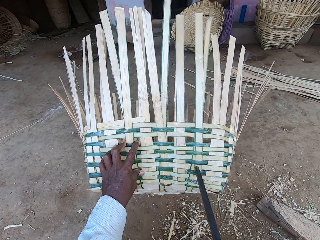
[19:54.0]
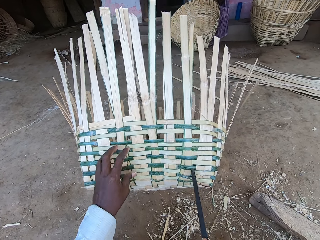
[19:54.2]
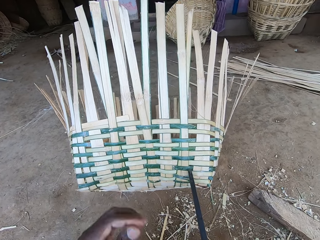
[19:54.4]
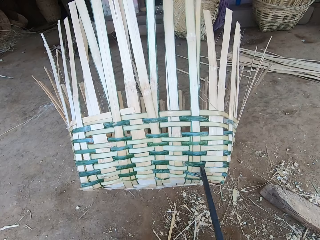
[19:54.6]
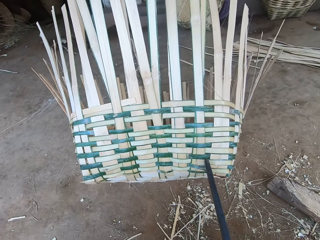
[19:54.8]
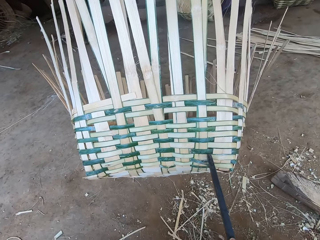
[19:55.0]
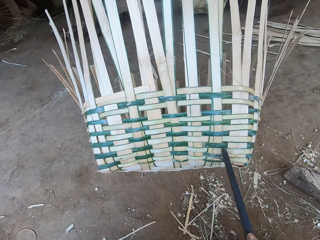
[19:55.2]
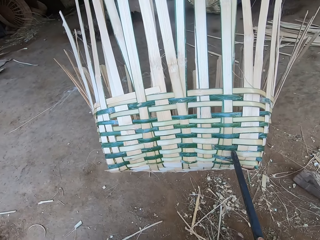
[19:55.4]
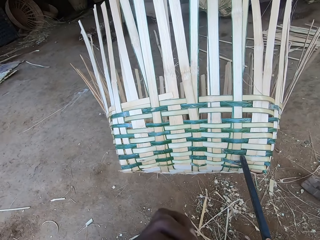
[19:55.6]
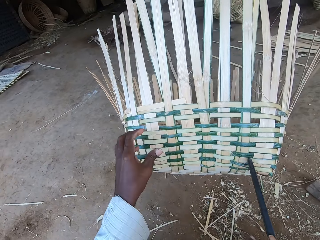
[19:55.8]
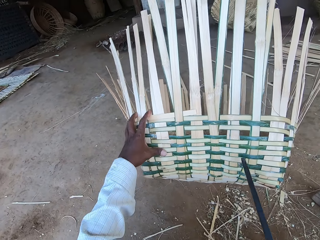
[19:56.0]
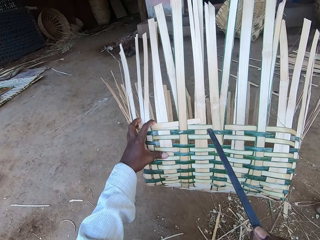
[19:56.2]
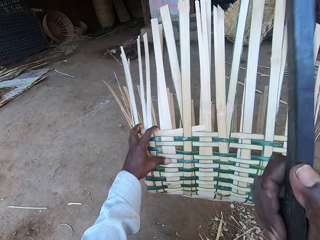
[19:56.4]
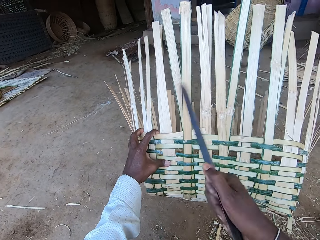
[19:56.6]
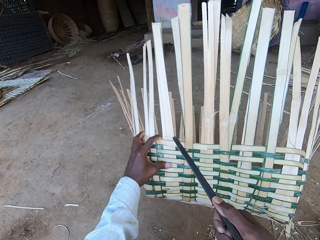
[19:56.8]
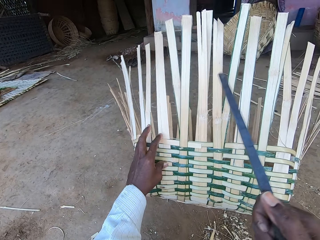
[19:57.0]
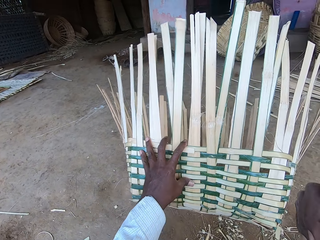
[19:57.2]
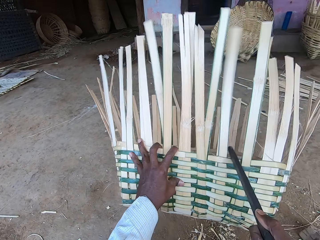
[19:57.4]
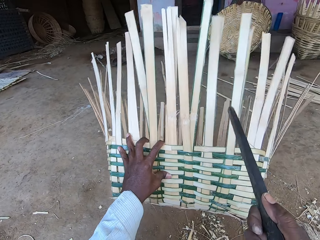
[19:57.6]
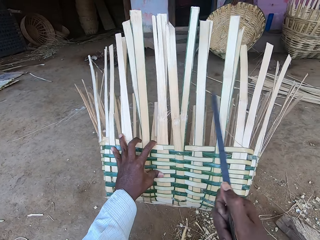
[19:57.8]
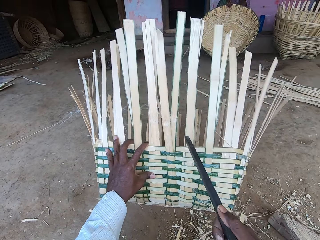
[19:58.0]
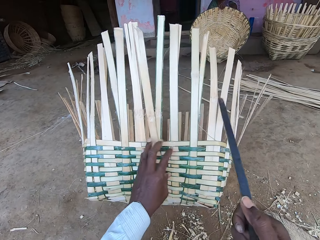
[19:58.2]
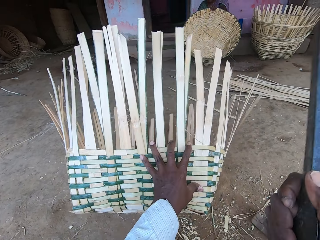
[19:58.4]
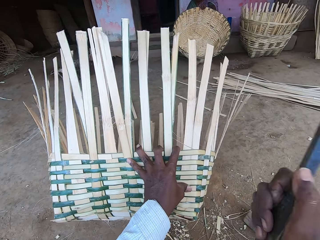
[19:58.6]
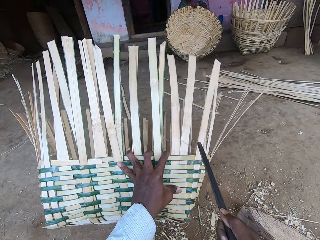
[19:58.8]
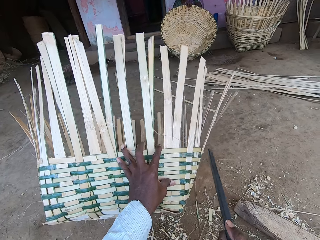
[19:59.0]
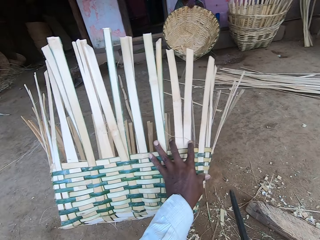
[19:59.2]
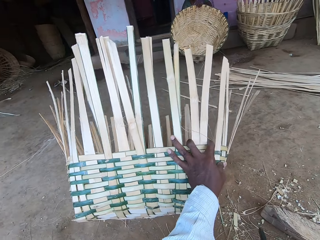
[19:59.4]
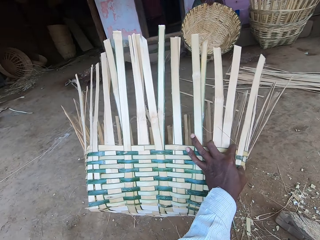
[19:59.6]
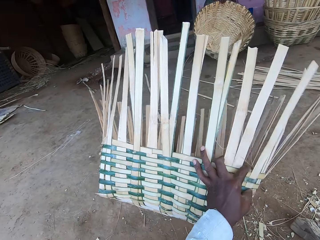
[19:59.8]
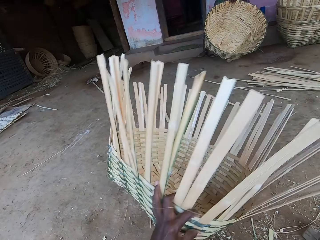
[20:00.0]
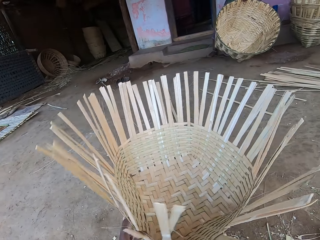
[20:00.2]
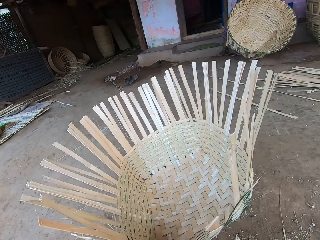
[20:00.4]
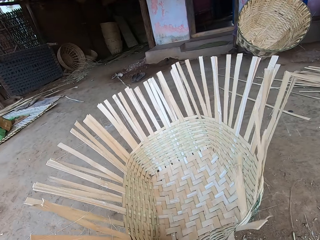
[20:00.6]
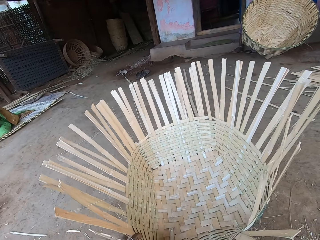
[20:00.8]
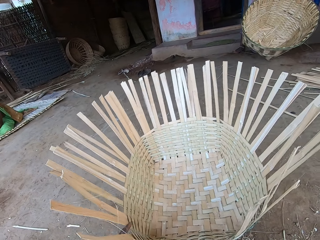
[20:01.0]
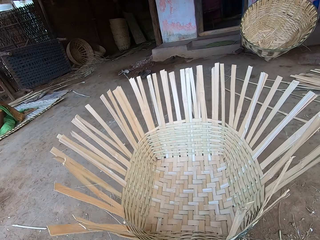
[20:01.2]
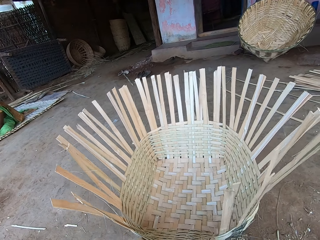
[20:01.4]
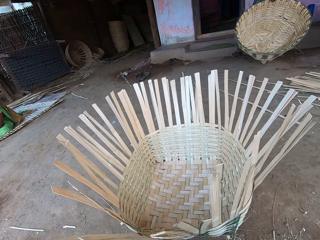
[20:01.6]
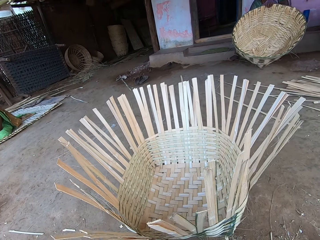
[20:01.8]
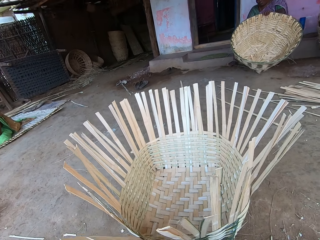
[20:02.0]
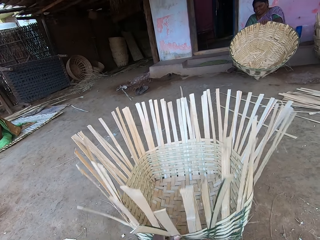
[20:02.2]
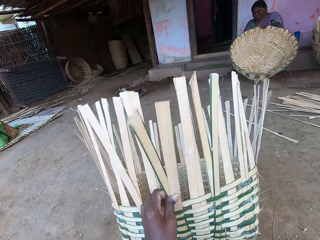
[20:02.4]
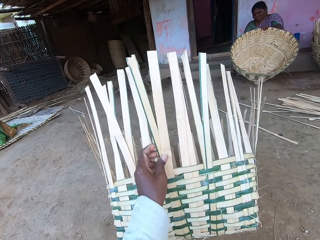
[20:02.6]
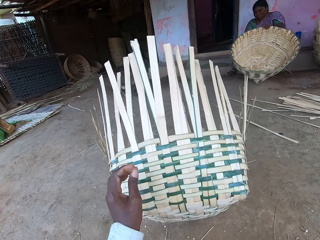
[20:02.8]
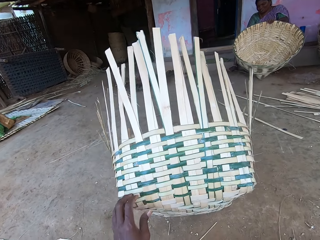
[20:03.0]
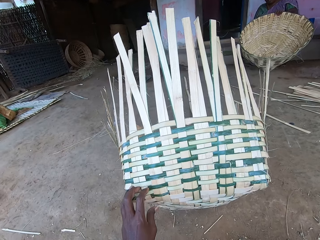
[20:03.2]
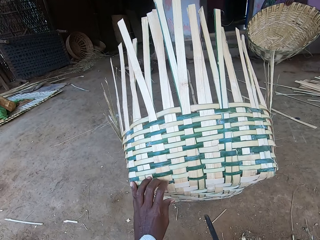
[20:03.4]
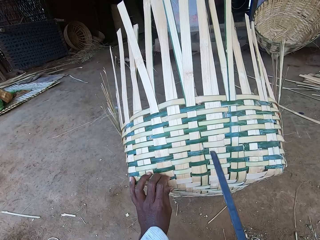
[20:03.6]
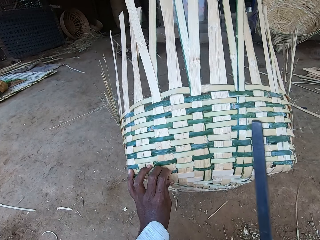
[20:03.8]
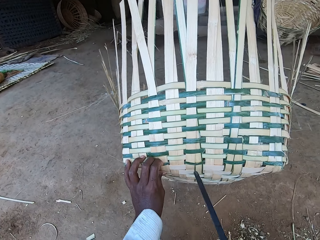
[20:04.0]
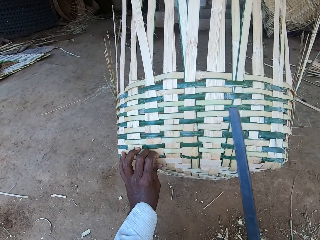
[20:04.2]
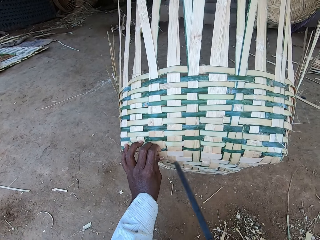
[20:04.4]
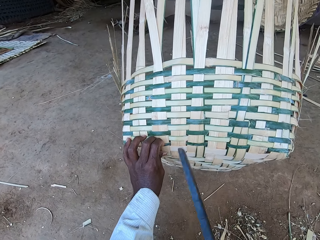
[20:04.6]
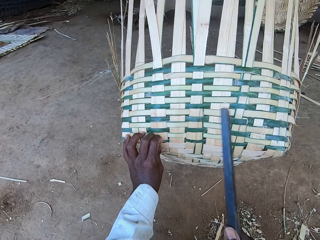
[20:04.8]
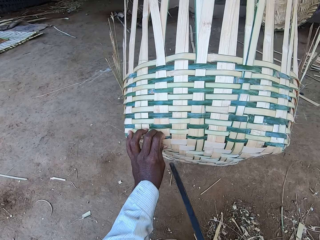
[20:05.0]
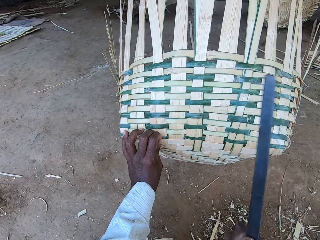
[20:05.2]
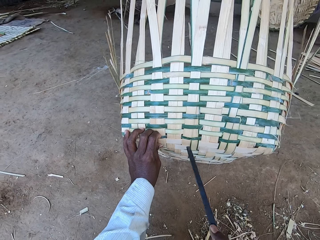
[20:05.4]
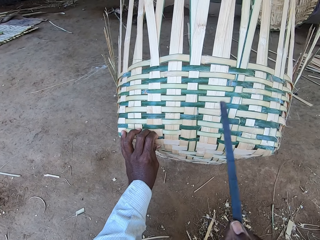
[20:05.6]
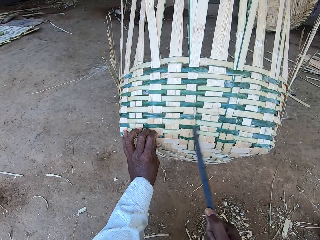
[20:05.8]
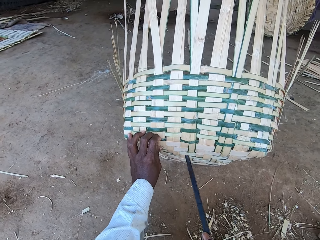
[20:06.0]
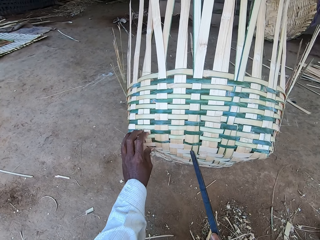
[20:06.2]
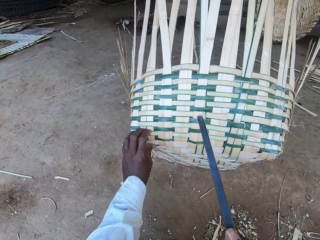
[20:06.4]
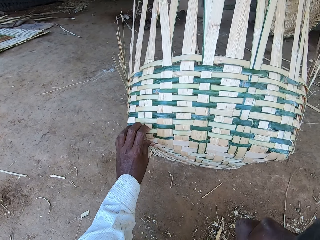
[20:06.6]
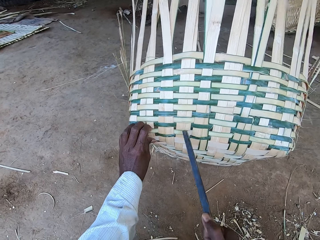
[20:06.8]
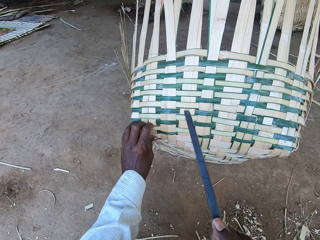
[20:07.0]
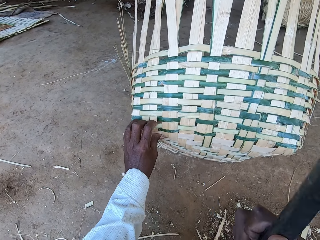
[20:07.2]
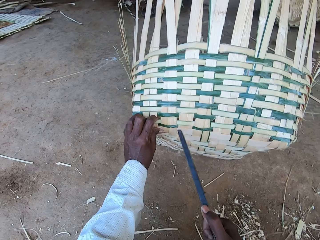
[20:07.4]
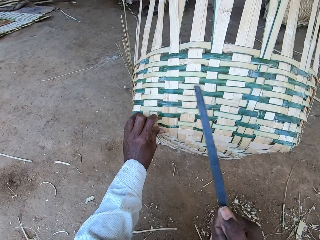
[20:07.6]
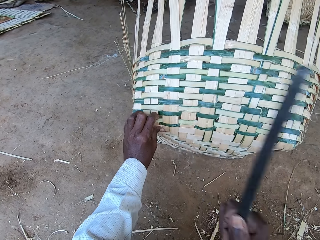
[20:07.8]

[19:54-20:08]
The camera wearer places his left hand on the basket. He hits the basket with the kukri in his right hand. He moves the basket with his left hand. He lifts the basket with his left hand. He hits the basket with the kukri in his right hand.

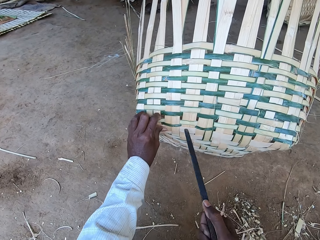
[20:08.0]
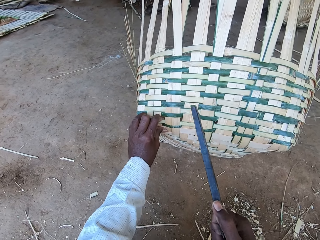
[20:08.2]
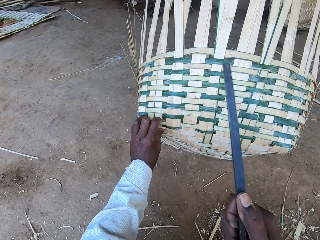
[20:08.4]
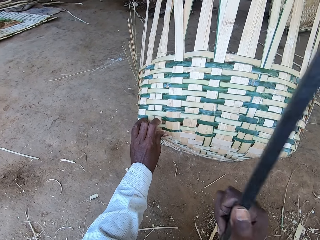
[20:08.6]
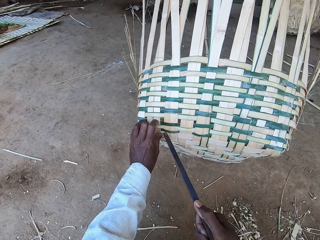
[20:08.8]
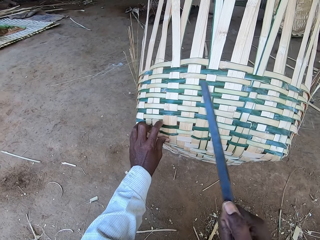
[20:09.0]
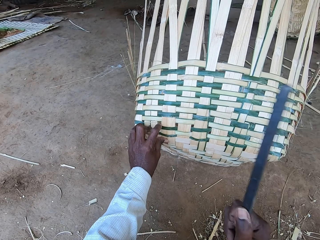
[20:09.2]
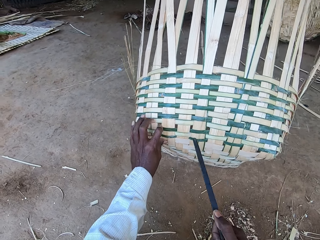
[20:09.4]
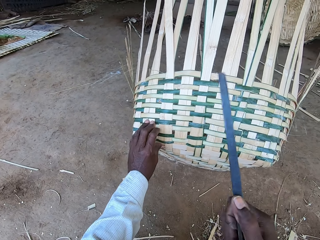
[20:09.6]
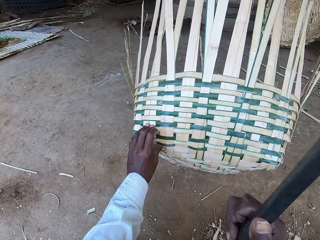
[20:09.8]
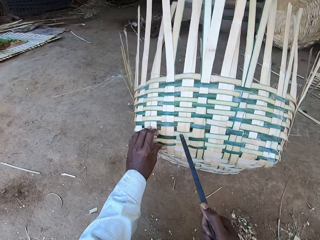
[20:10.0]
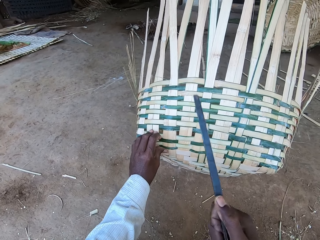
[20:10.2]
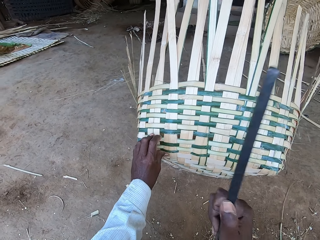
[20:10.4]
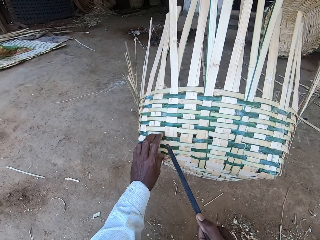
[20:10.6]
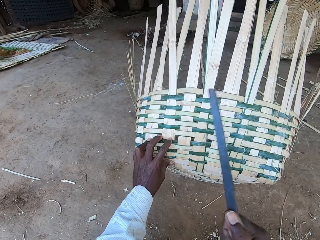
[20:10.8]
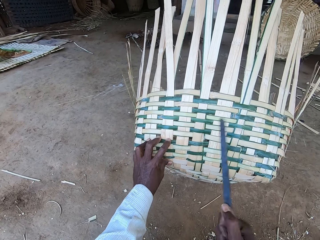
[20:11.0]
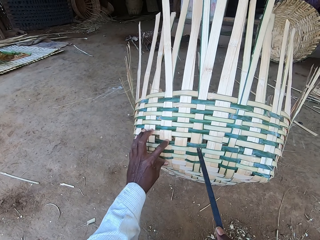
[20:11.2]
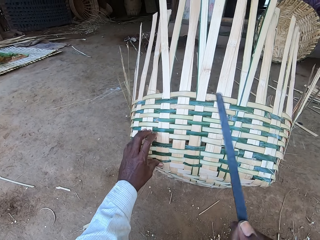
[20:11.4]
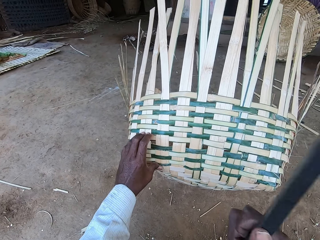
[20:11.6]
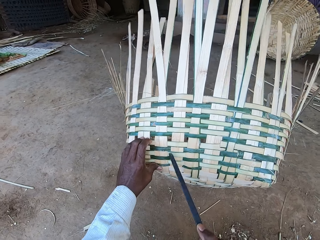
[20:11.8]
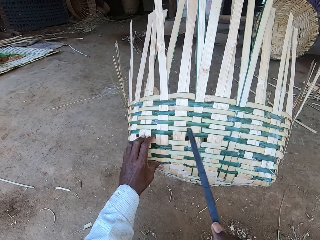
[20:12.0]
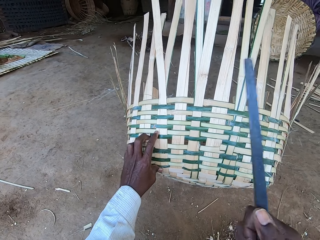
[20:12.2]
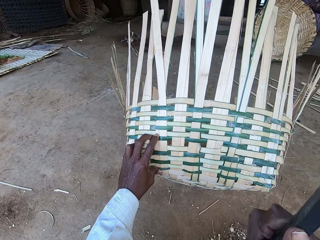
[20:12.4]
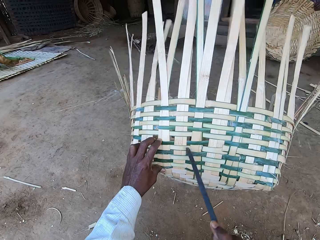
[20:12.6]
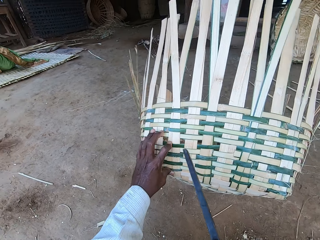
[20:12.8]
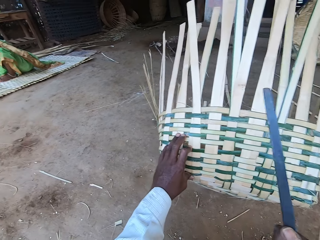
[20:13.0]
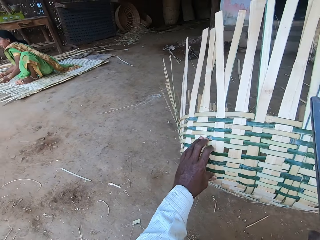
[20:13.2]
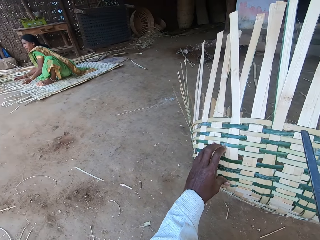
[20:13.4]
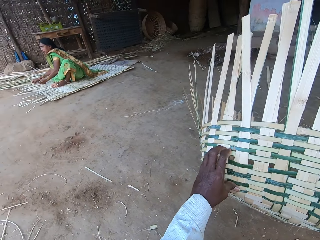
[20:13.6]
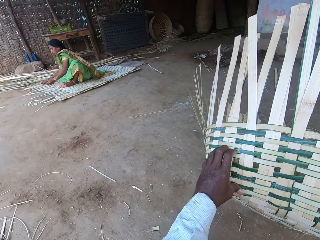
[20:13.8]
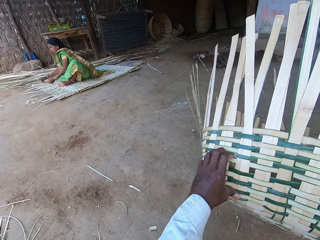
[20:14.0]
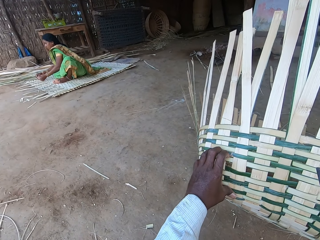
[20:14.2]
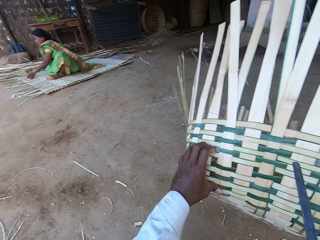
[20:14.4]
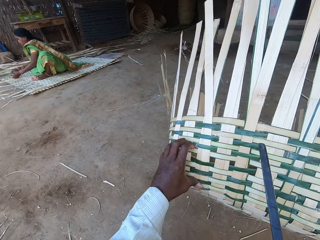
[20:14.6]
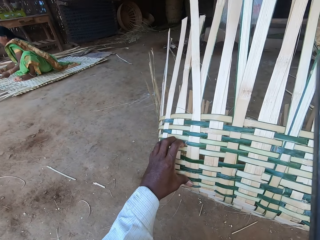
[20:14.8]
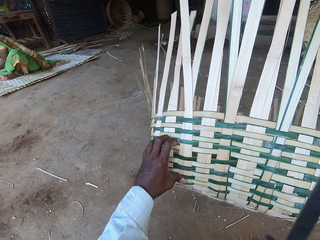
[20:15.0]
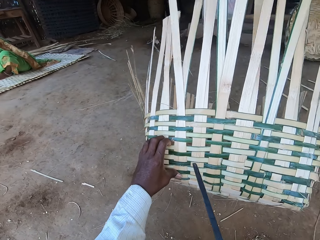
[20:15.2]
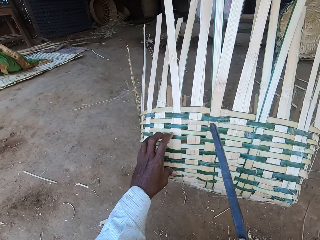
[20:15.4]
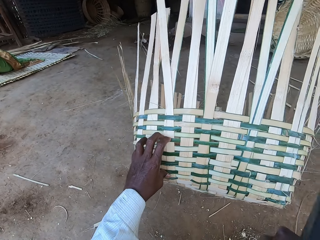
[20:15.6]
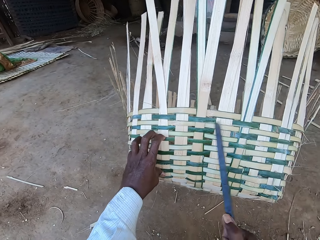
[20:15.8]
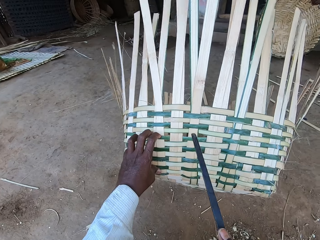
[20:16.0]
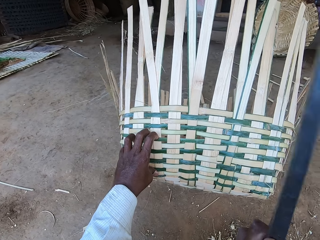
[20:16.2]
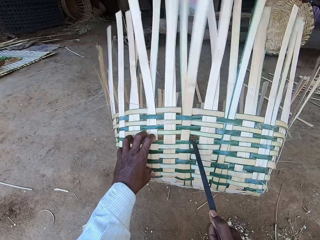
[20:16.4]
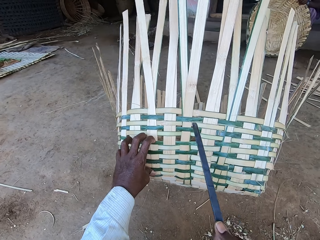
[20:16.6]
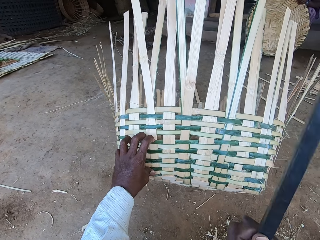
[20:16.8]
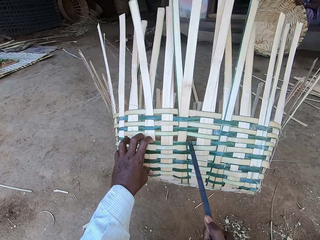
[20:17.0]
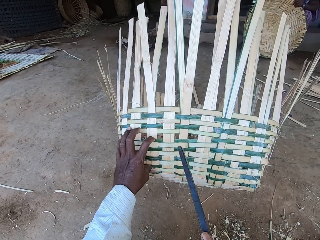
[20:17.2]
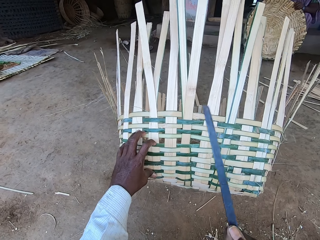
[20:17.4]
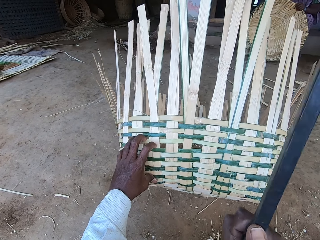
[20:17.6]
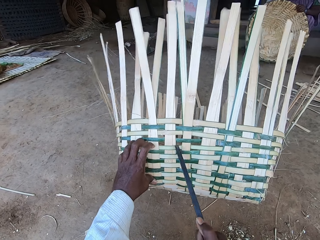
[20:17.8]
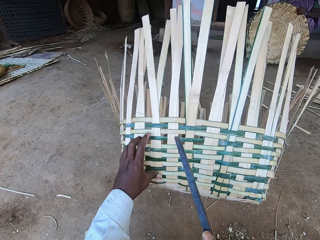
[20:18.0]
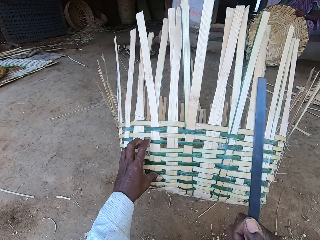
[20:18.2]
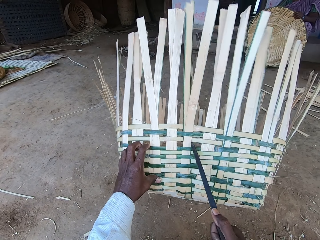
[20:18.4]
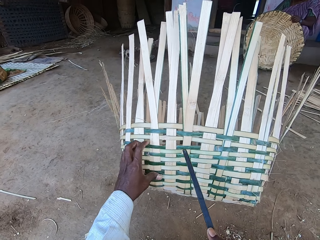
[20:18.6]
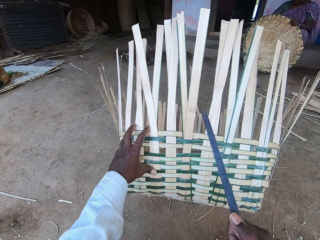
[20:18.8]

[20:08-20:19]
A woman weaves a mat with bamboo strips on the ground with her hands. The camera wearer hits the basket with the kukri in his right hand.
